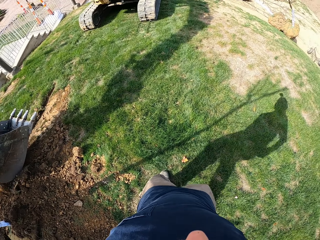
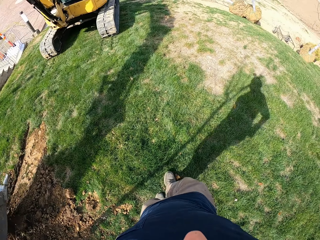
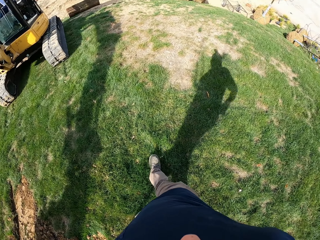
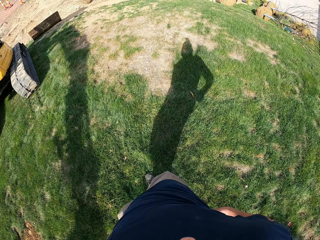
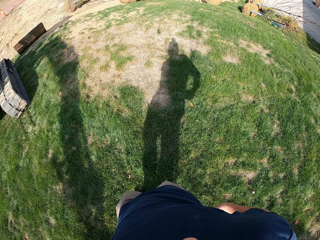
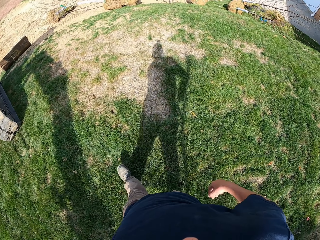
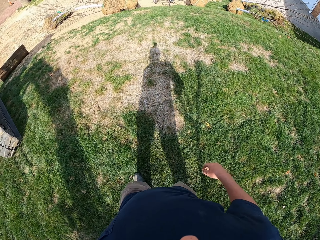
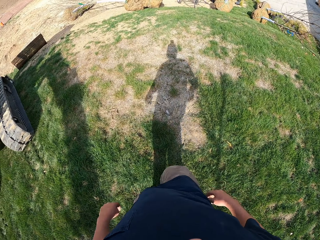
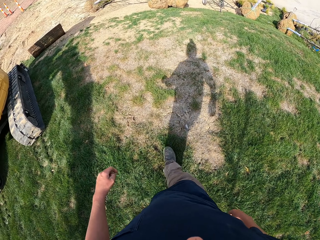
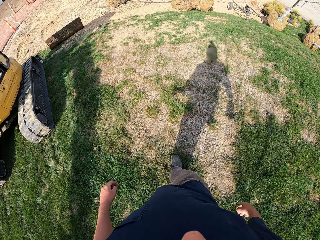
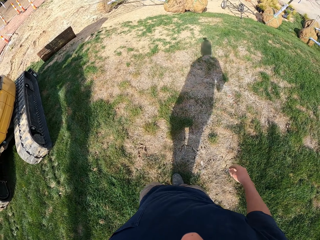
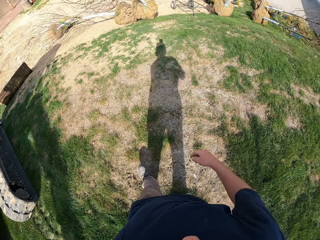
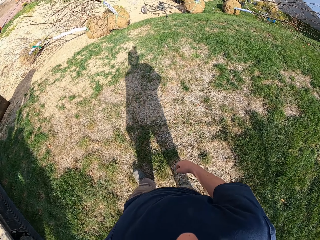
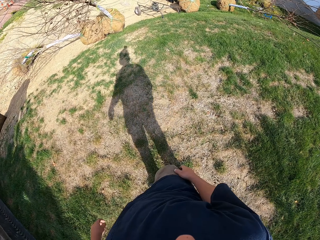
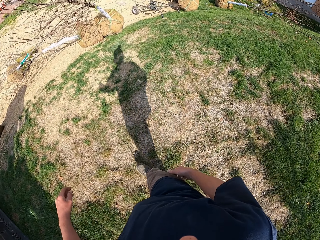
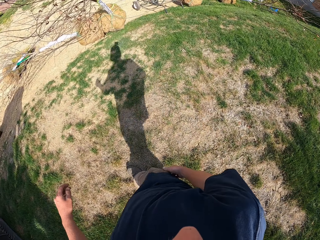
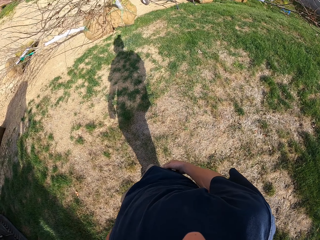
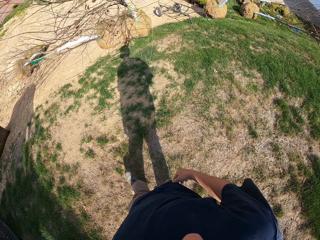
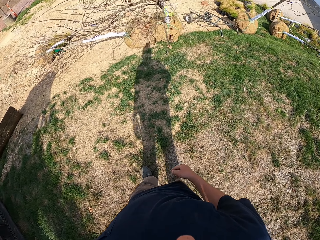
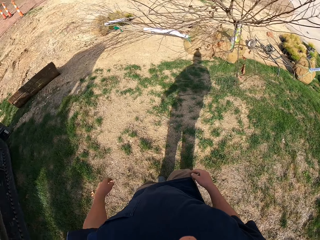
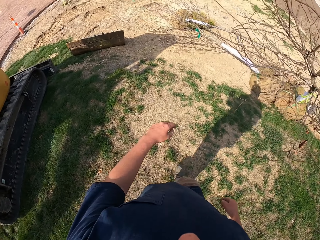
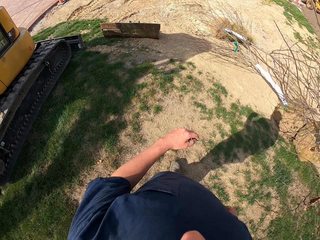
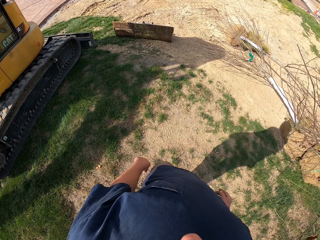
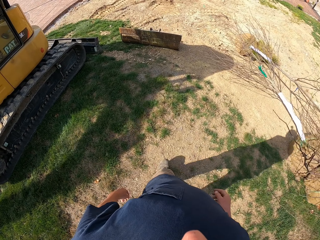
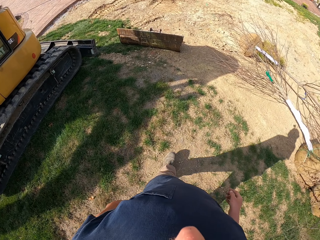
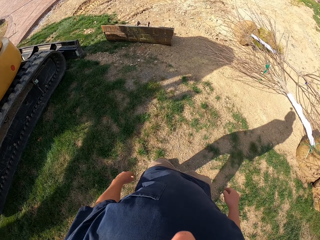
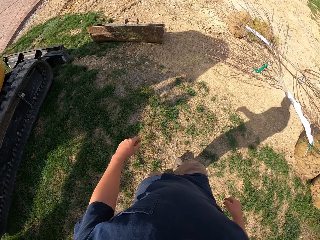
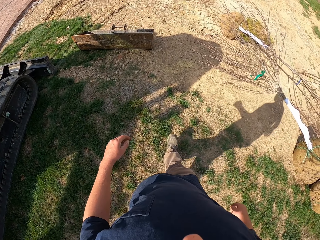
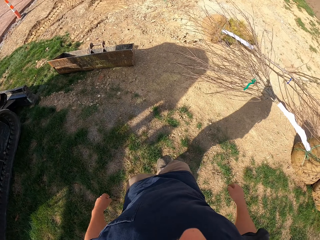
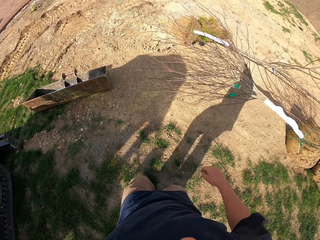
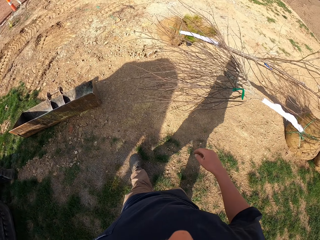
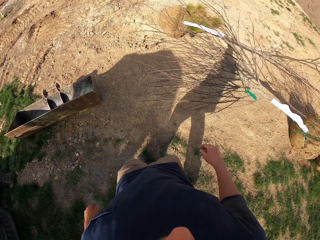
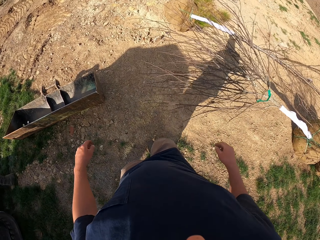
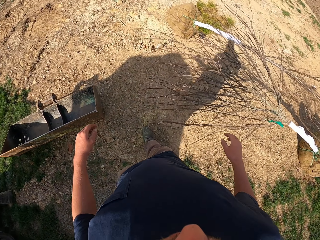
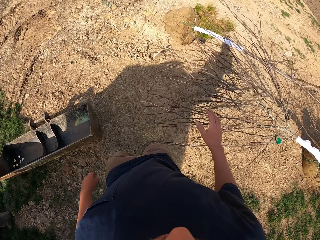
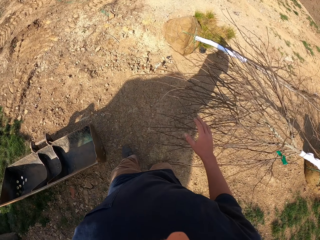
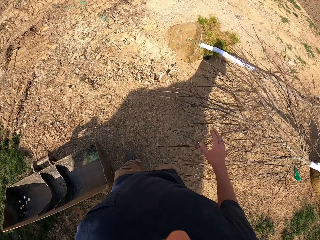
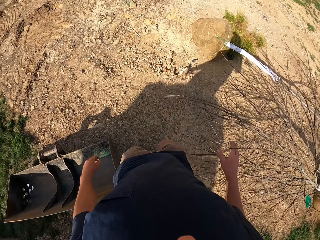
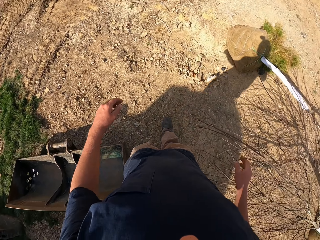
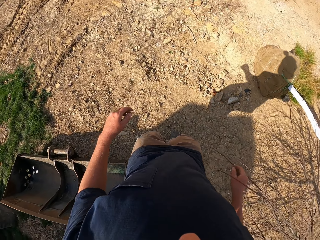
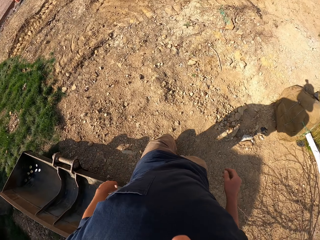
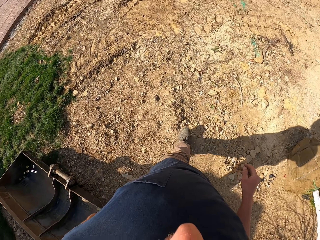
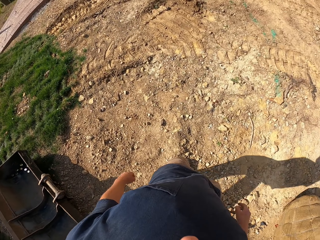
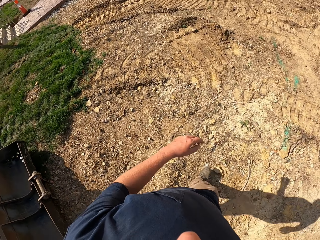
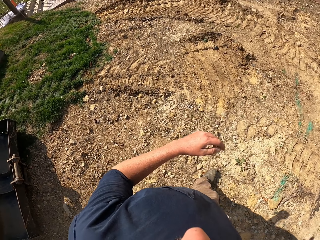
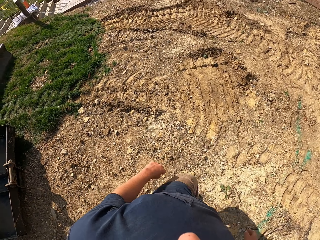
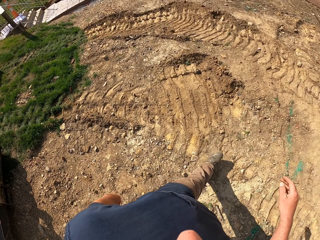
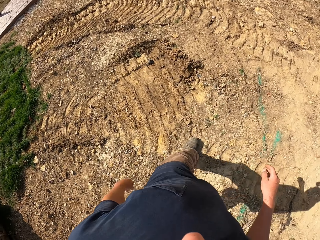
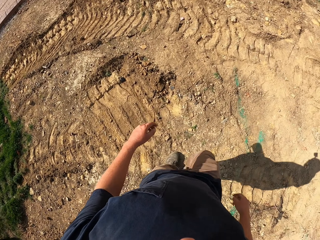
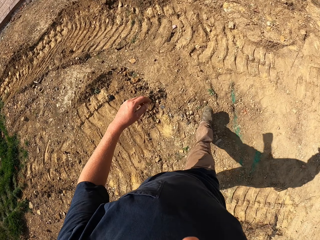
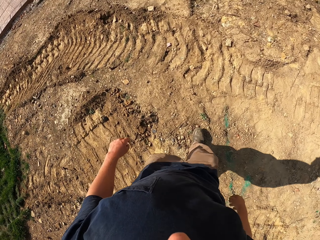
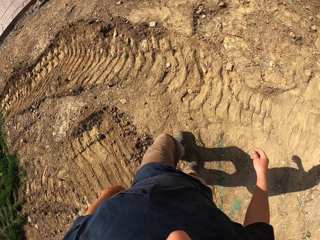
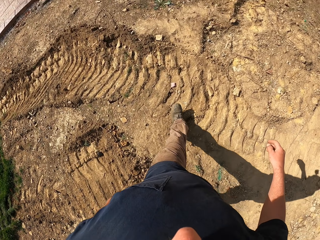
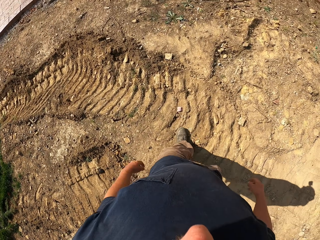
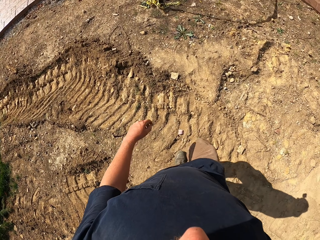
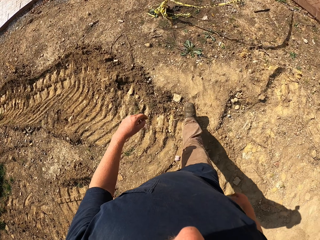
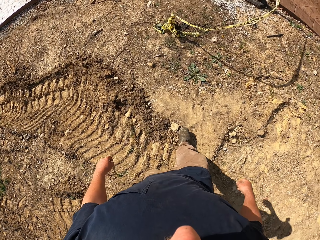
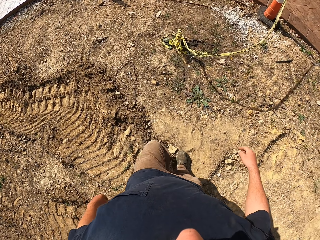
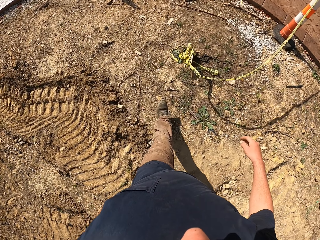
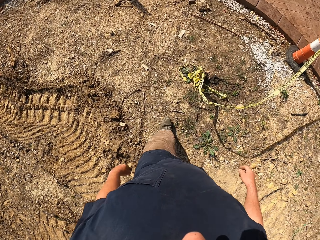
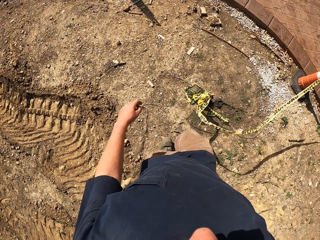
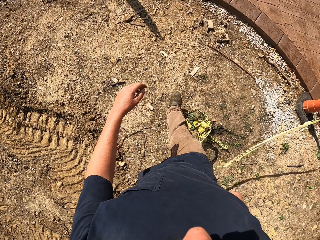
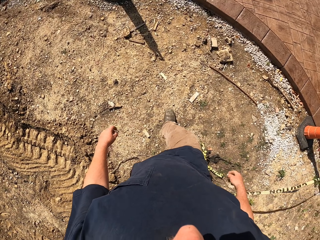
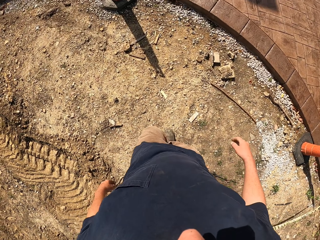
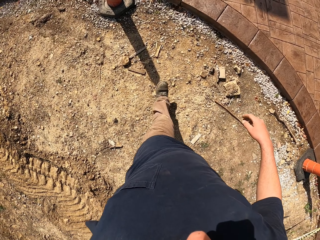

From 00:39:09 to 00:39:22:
The camera wearer walks around the compound. They hold a tree branch. They walk on the road.

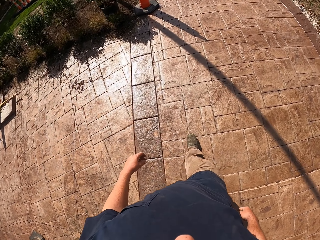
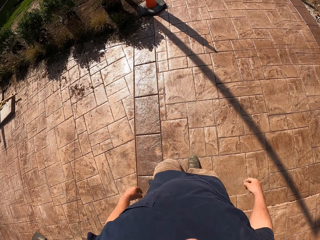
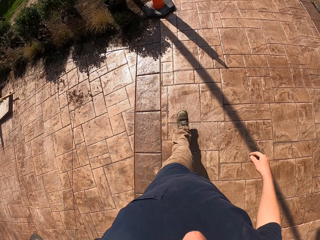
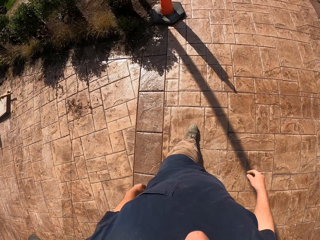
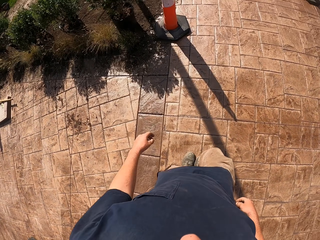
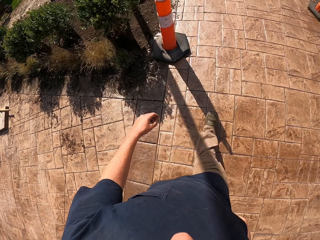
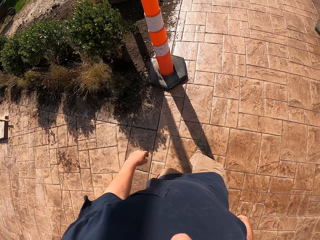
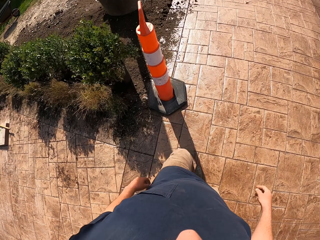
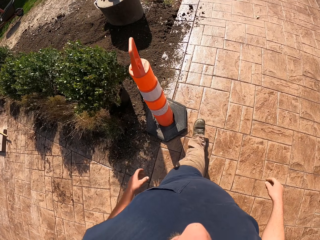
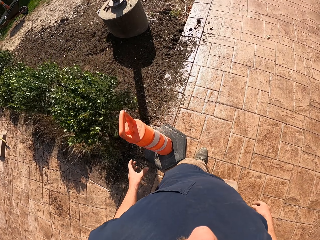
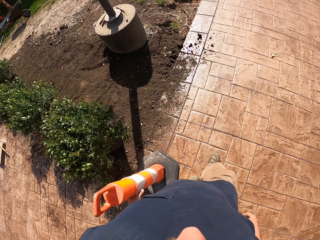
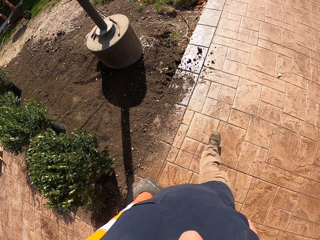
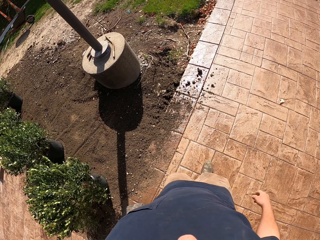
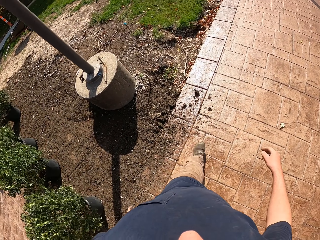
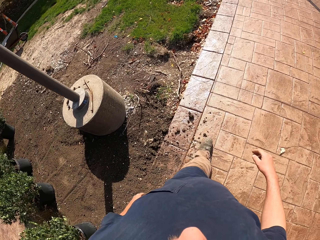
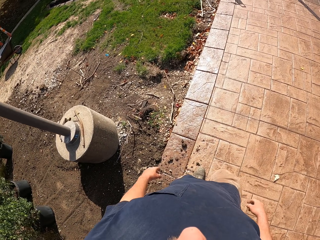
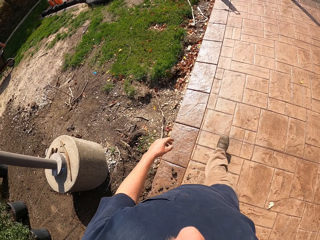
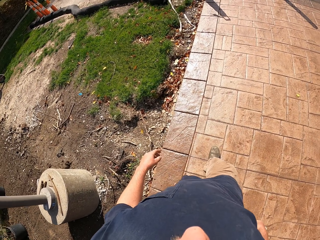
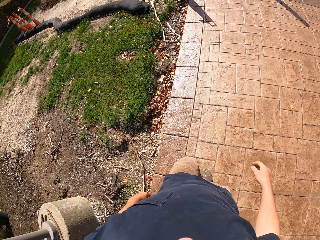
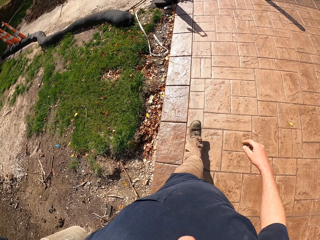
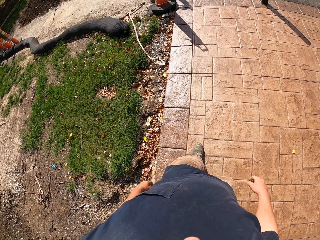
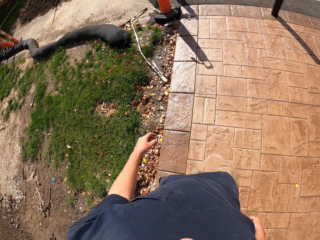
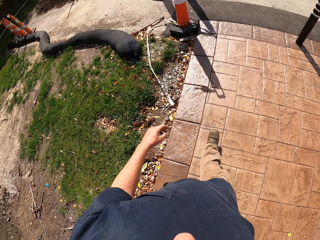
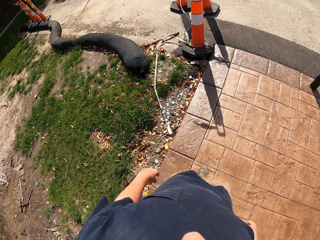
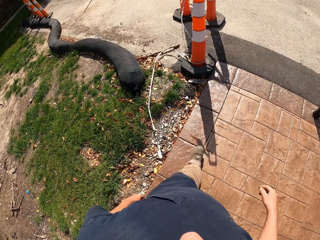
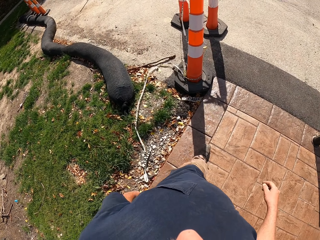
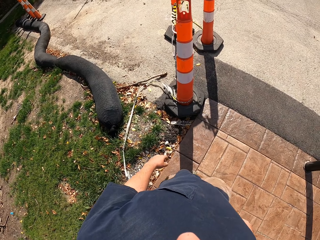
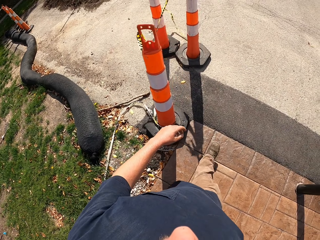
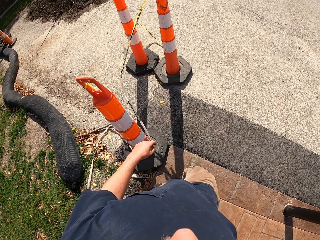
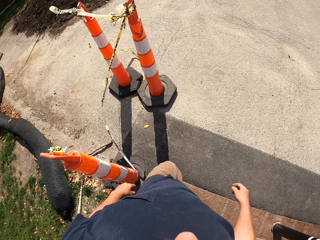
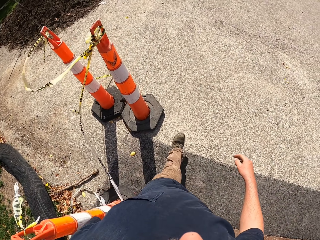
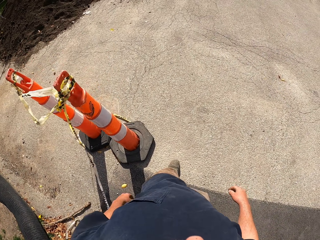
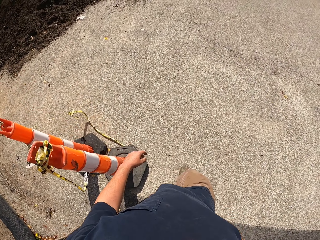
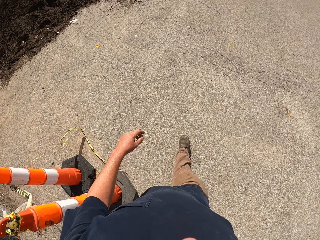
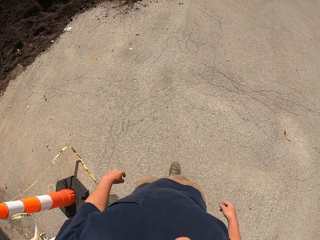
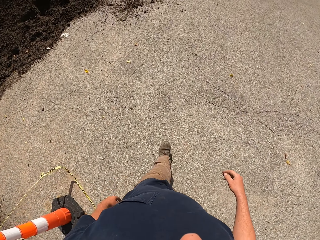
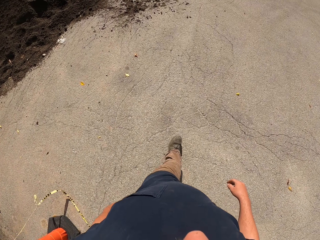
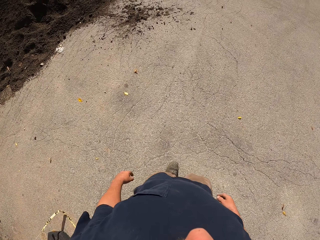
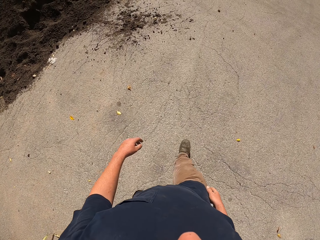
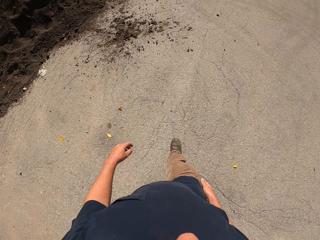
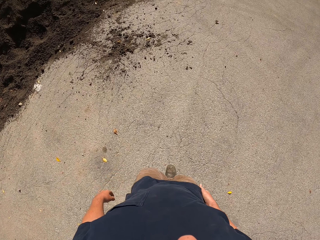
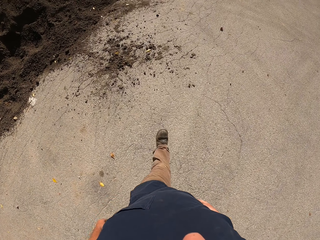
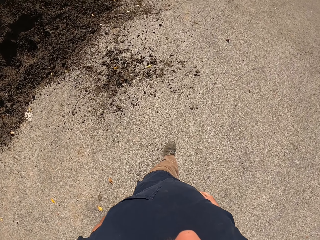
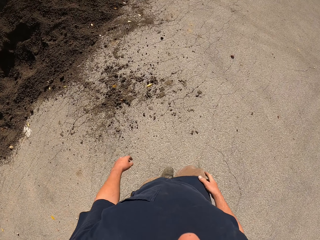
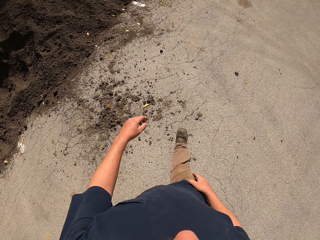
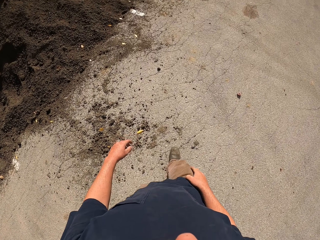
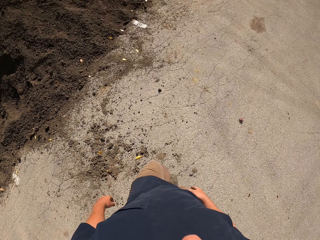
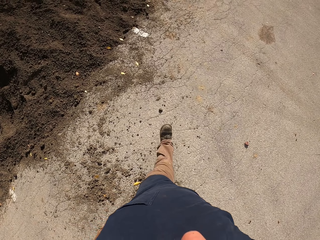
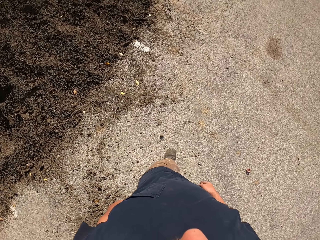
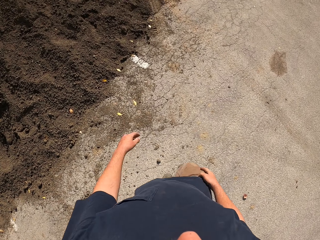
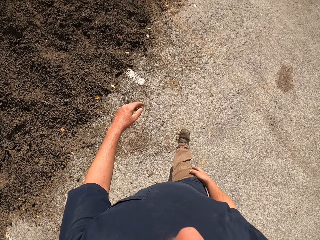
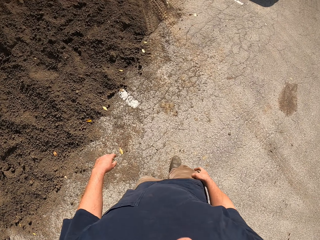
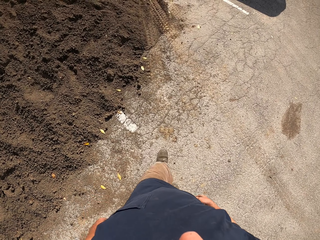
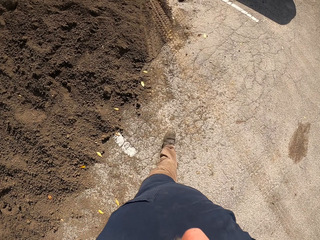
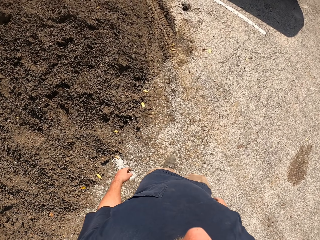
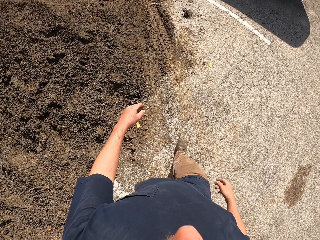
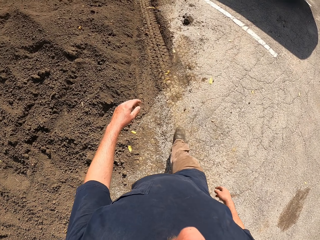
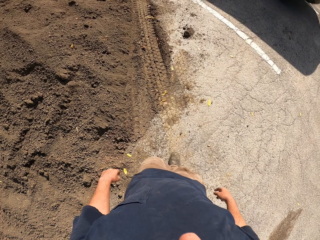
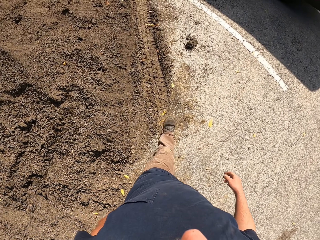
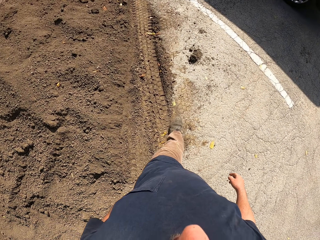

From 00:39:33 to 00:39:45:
The camera wearer holds a road sign. They walk on the road.
